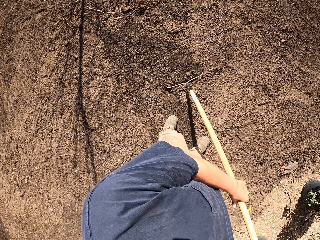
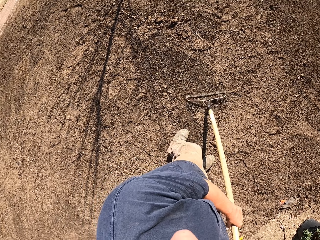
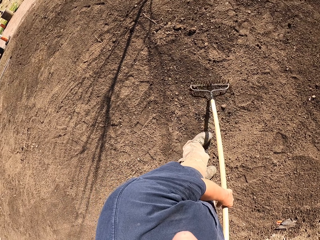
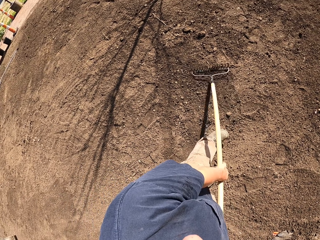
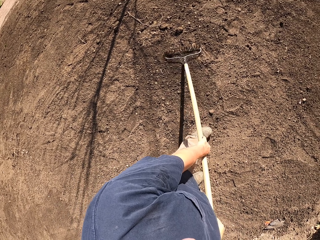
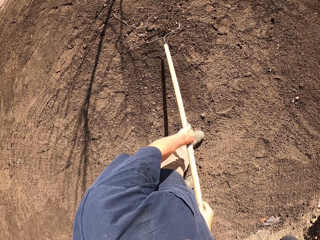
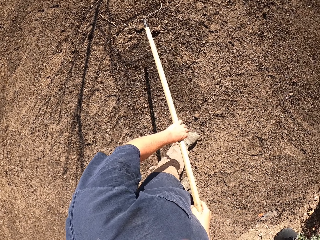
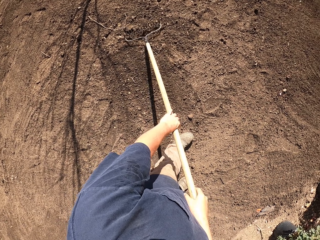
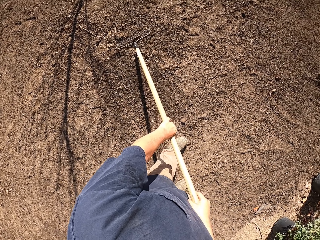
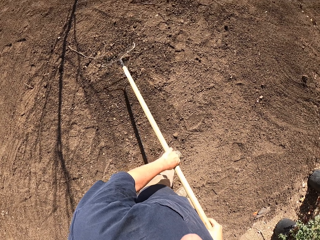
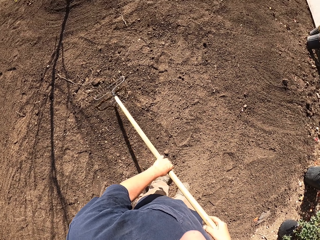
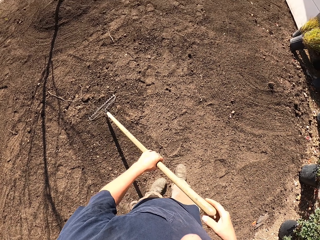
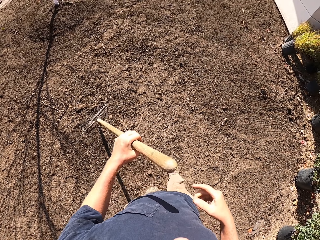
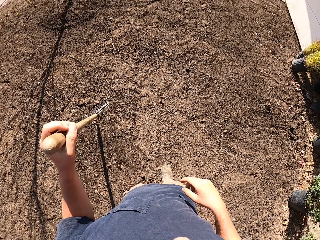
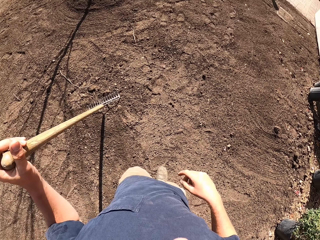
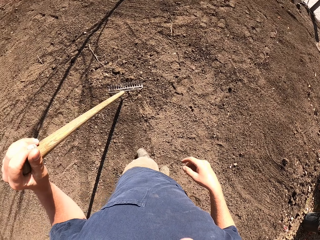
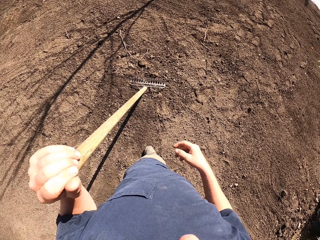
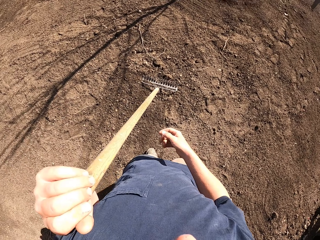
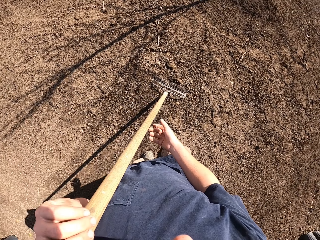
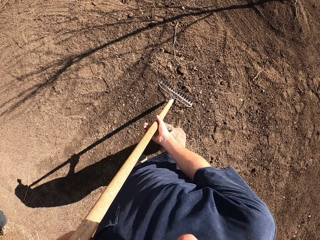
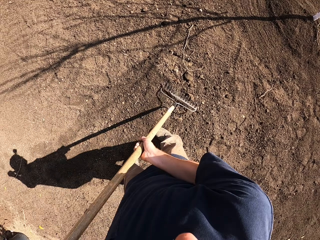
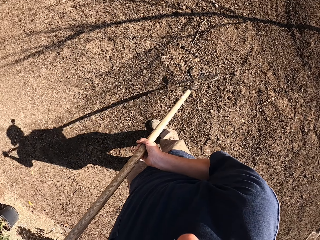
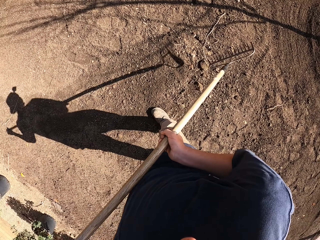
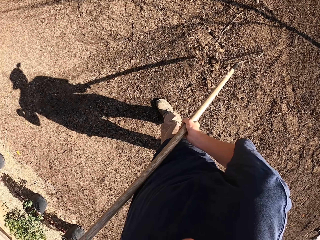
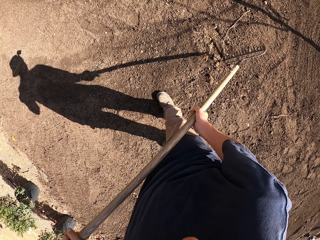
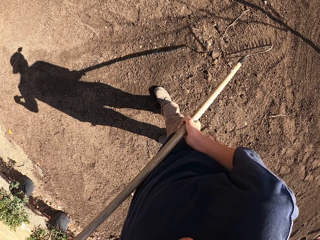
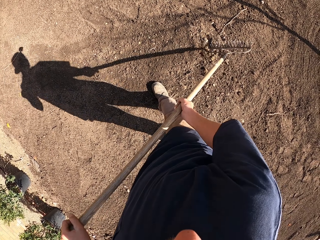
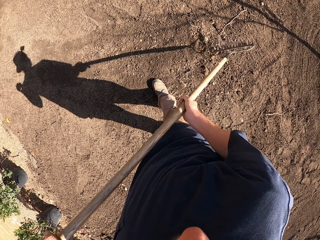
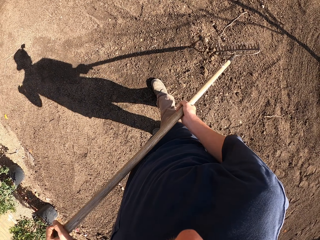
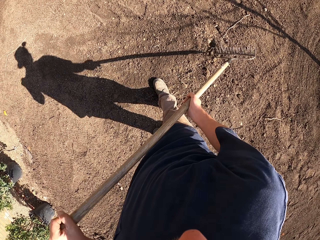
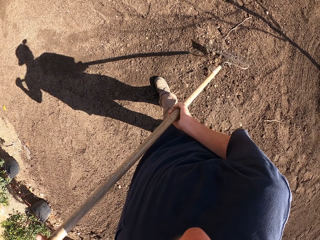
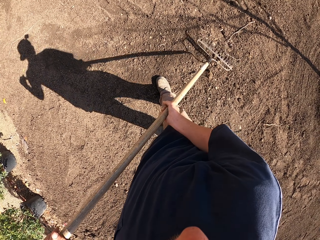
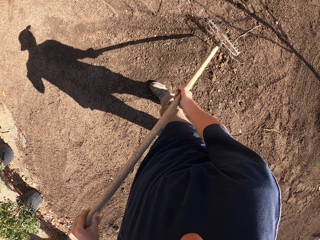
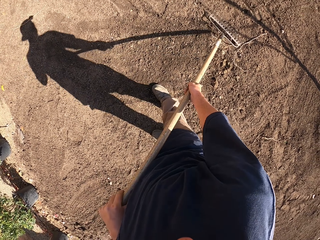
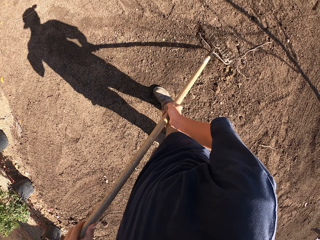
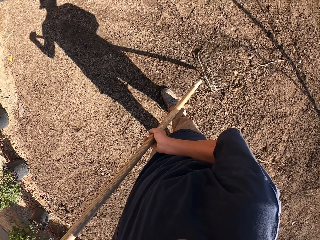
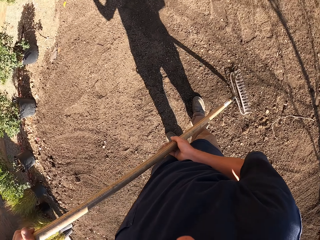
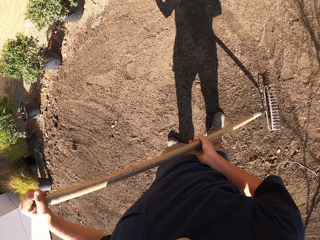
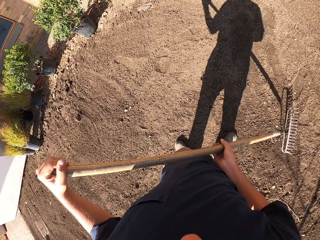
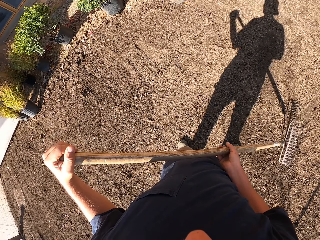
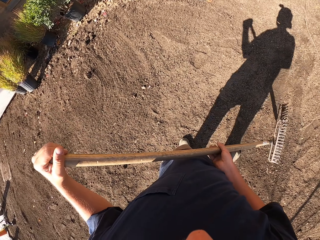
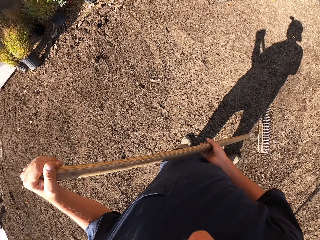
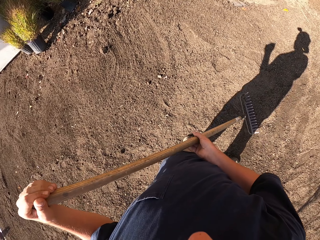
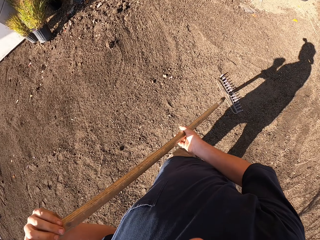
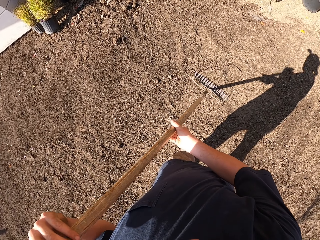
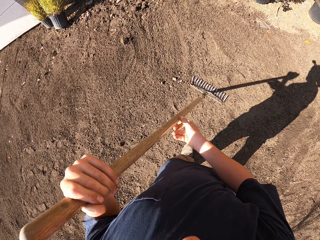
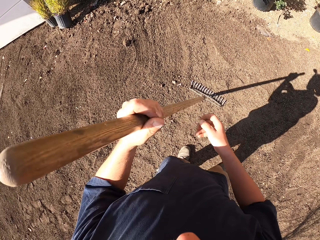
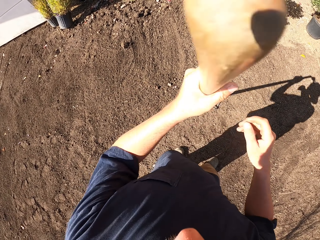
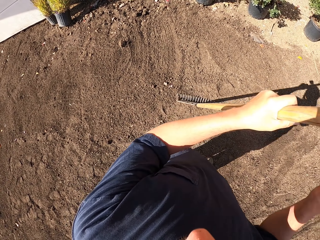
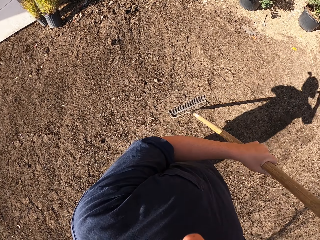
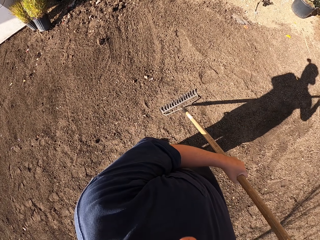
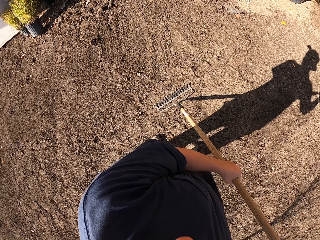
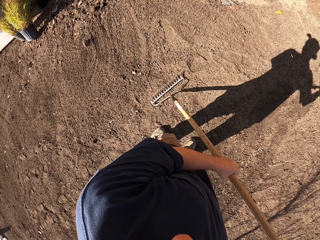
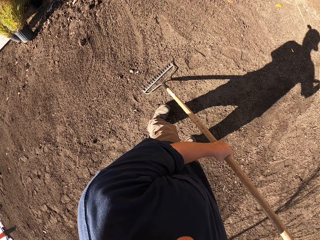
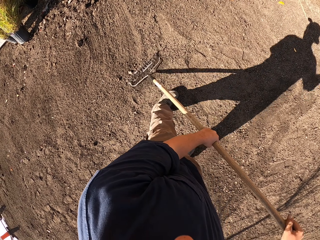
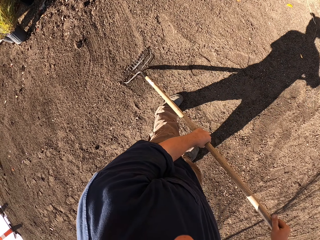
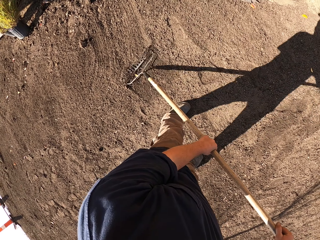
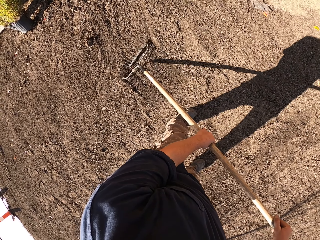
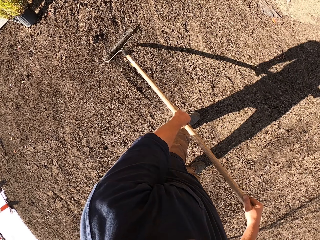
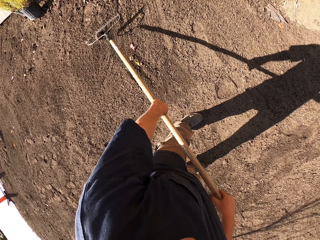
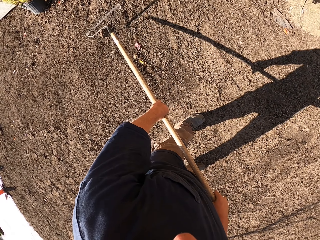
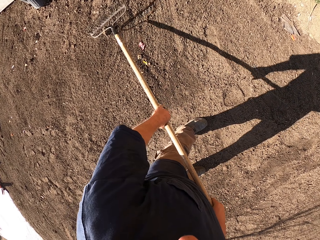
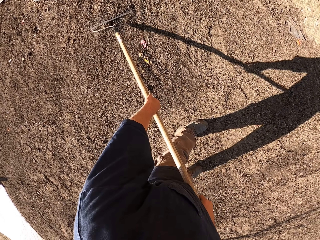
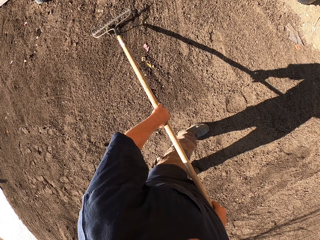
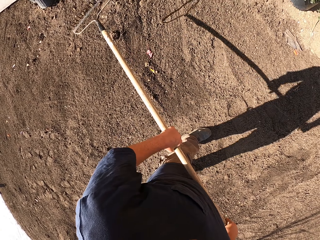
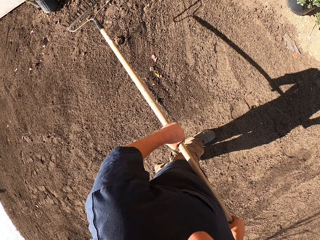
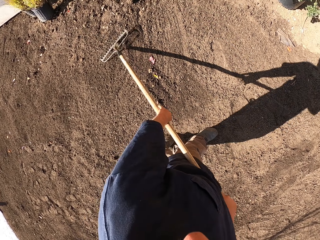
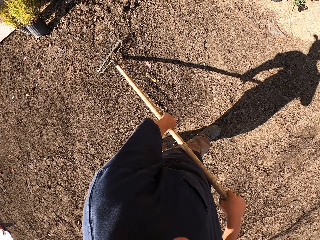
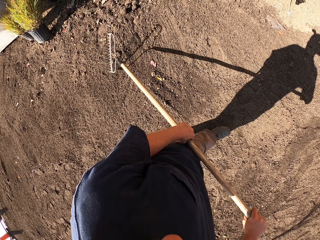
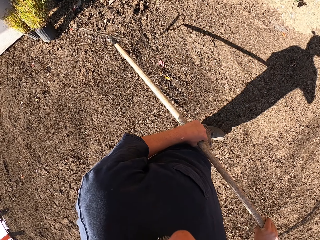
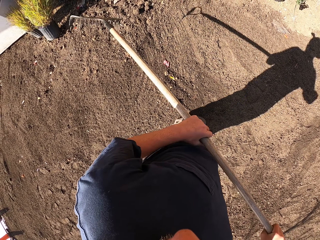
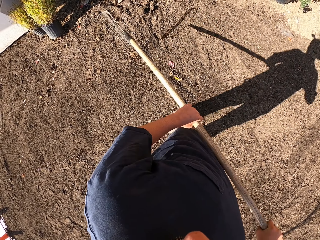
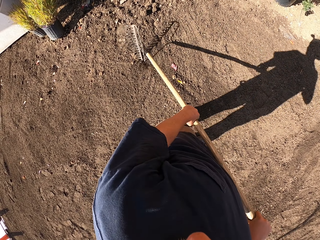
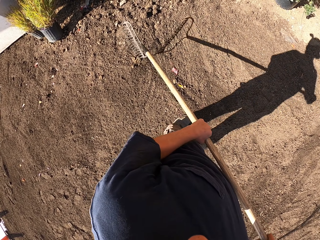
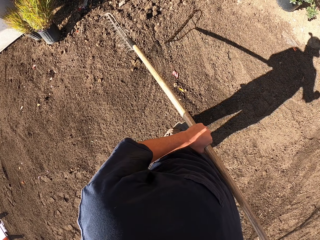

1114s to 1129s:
The camera wearer hits the rake on the ground. They transfer the rake to the left hand. They move the rake. They look around. They hold the rake with the left hand. They lift the rake. They hit the stone with the rake. They break soil with the rake. They push the soil with the rake. They look around. They move the rake. They place the rake down. They move the rake. They move the rake down. They level the ground with the rake. They hit the stone with the rake.

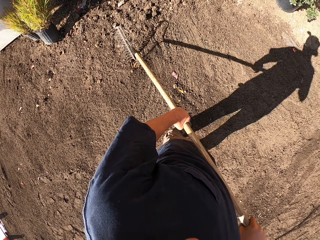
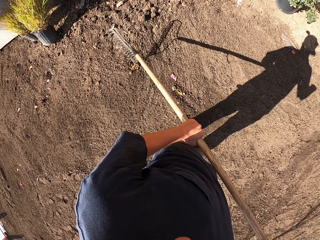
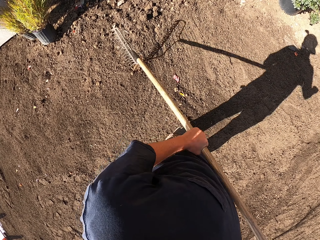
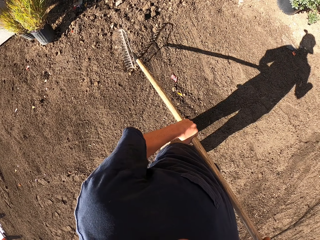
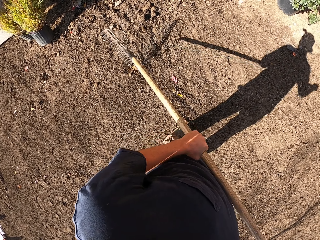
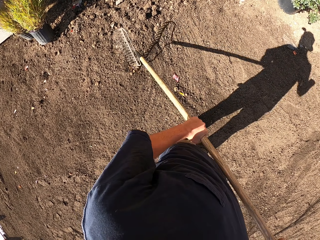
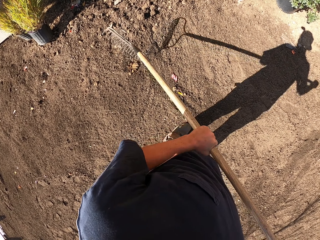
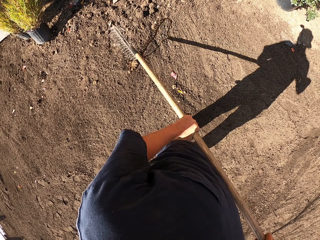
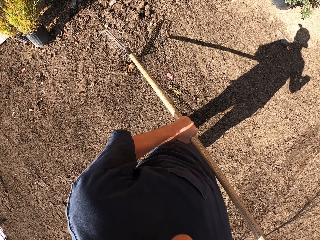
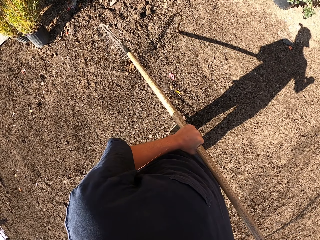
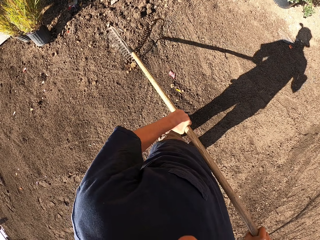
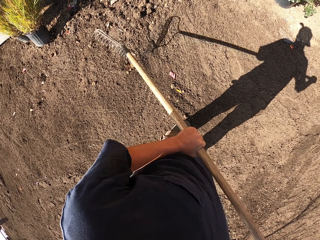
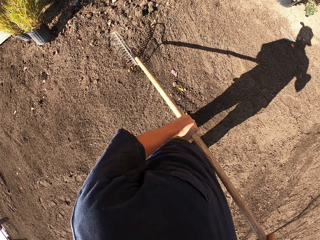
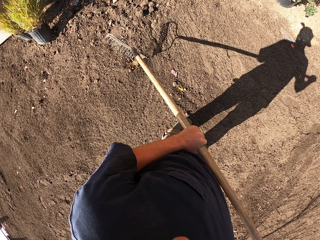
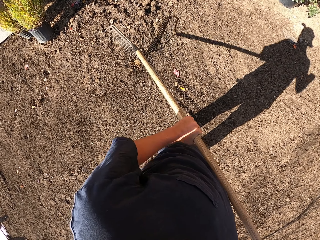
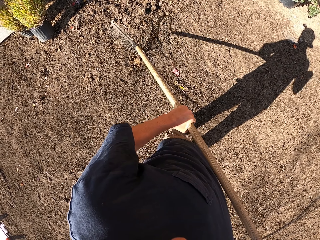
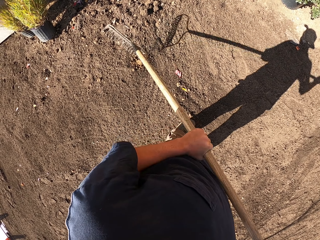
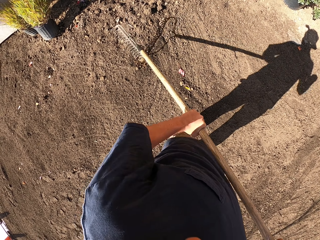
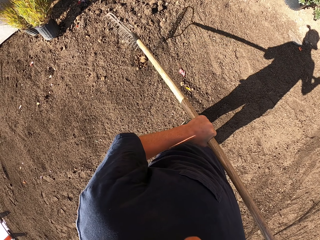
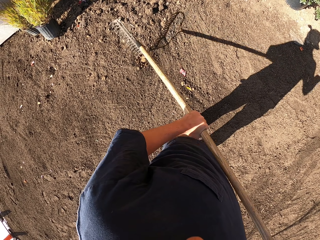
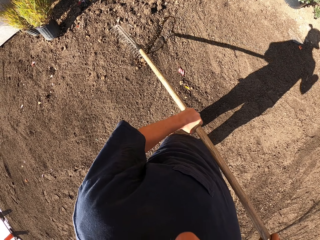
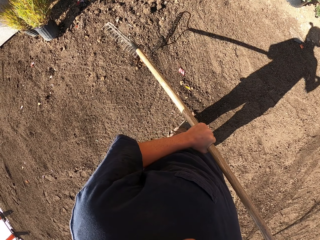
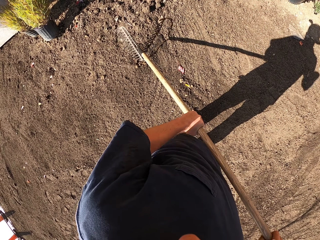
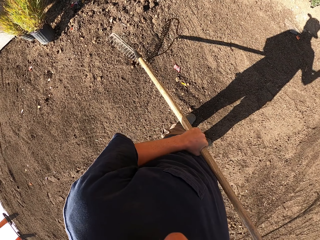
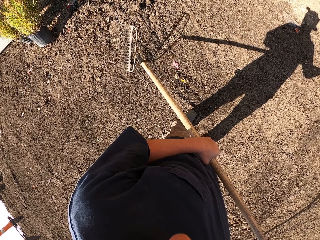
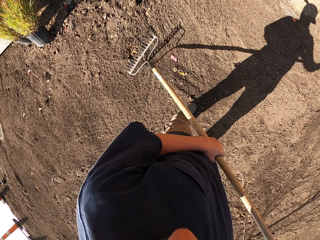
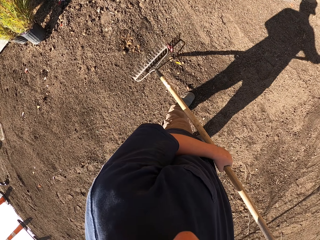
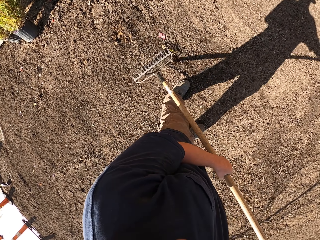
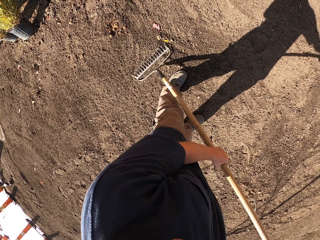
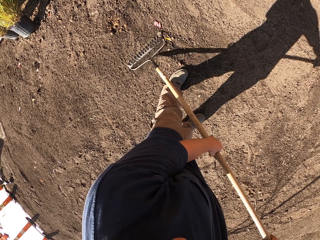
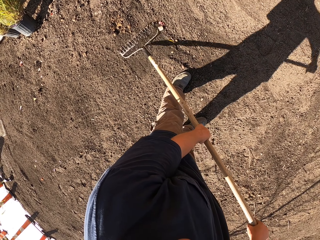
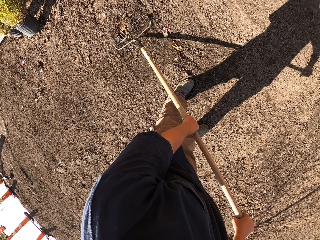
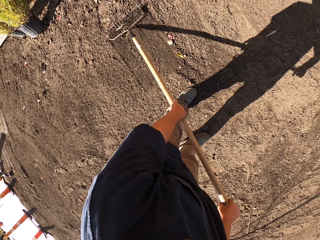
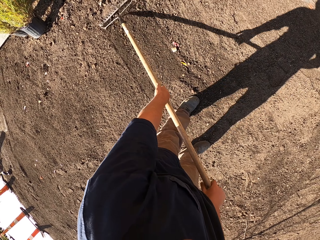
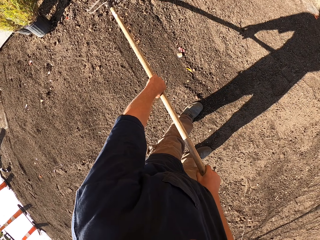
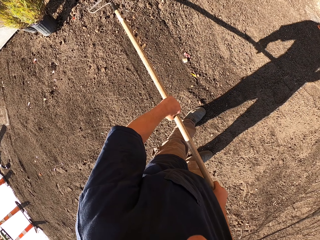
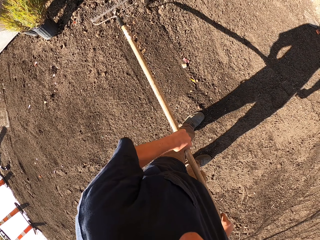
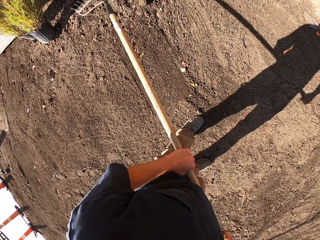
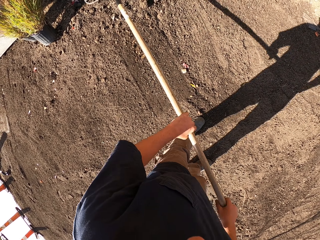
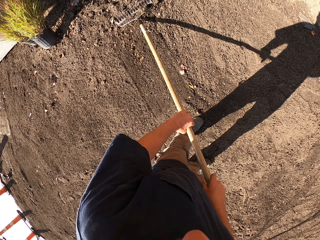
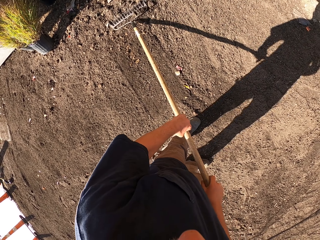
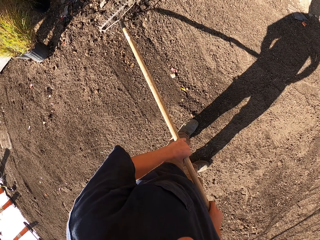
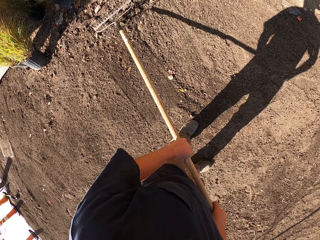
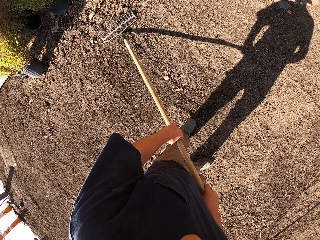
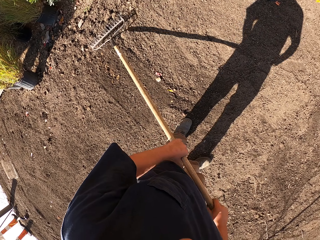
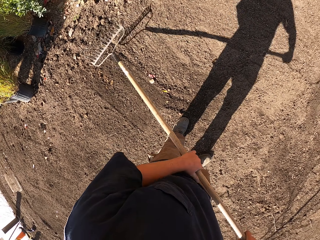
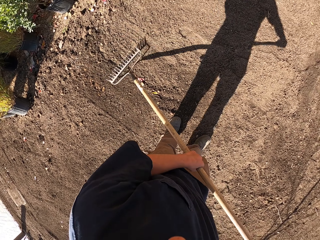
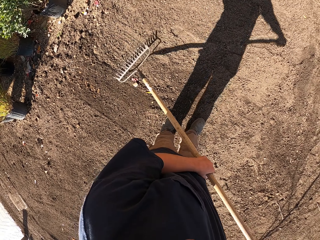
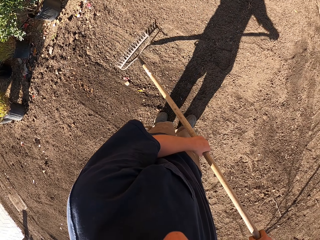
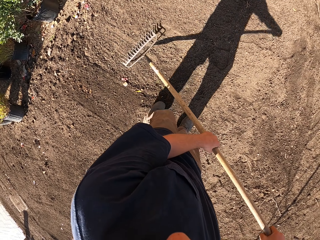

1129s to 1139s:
The camera wearer breaks soil with a rake. They move the rake. They push the soil with the rake. They level the ground with the rake. They lift the rake. They hit the stone with the rake. They move the rake.
